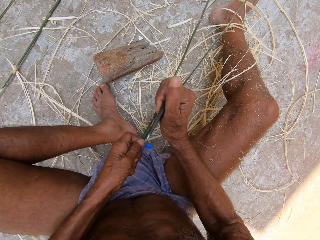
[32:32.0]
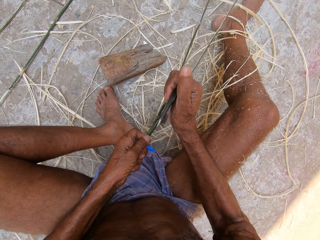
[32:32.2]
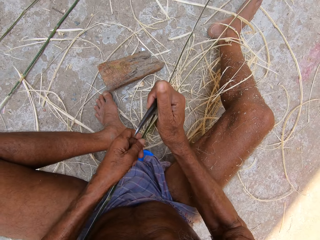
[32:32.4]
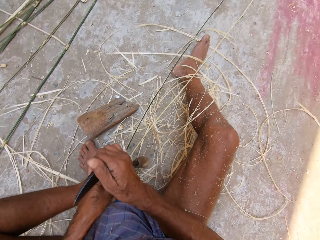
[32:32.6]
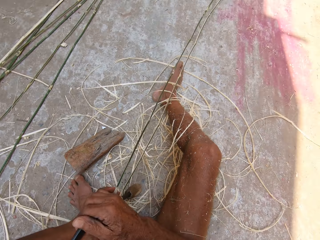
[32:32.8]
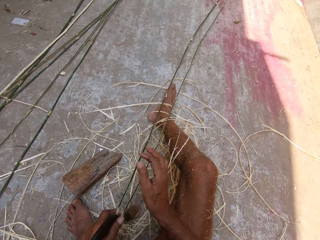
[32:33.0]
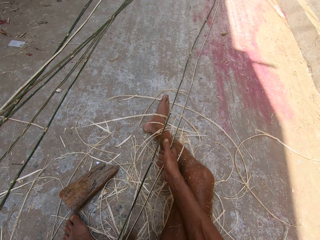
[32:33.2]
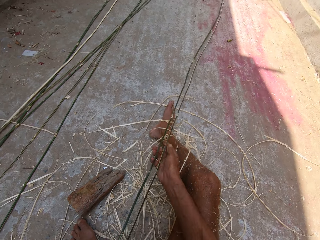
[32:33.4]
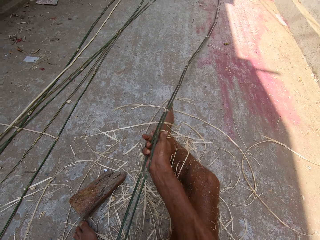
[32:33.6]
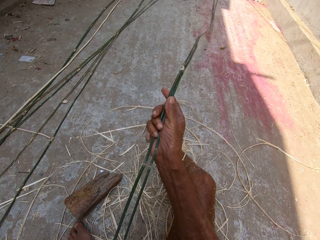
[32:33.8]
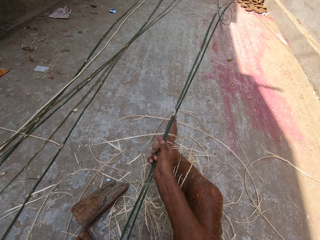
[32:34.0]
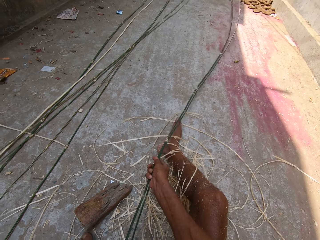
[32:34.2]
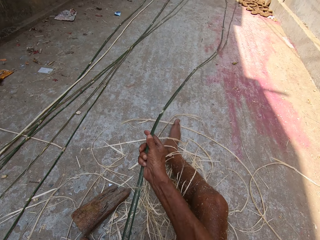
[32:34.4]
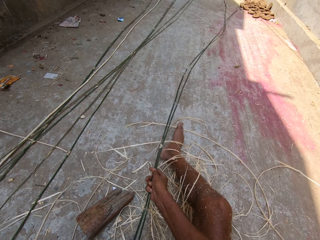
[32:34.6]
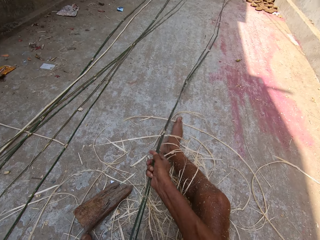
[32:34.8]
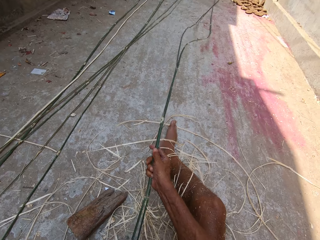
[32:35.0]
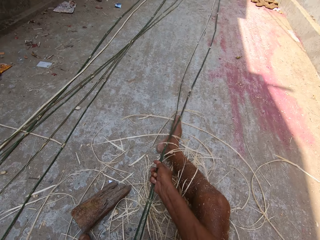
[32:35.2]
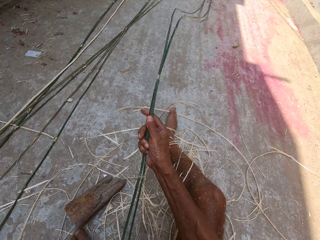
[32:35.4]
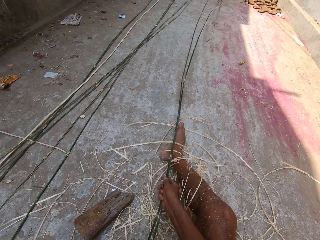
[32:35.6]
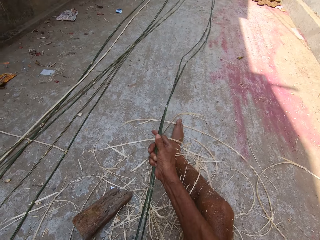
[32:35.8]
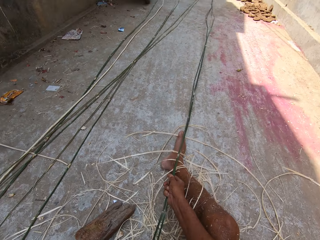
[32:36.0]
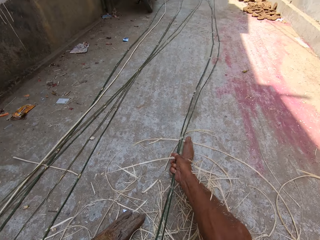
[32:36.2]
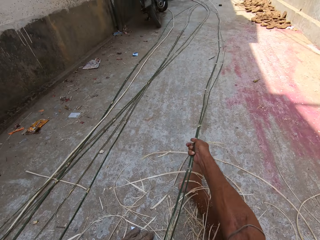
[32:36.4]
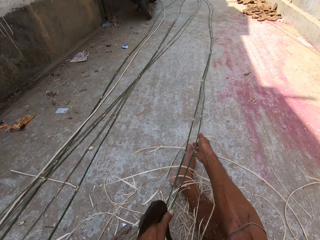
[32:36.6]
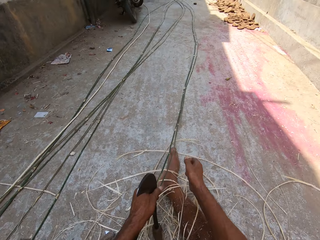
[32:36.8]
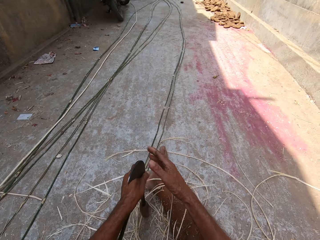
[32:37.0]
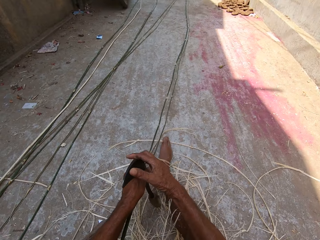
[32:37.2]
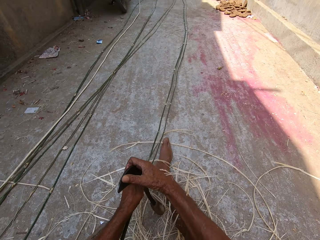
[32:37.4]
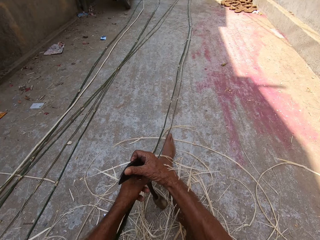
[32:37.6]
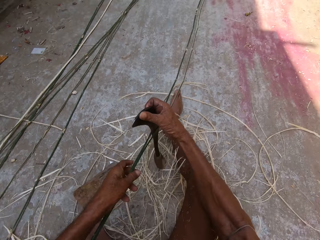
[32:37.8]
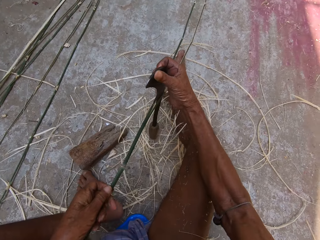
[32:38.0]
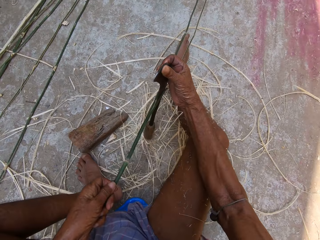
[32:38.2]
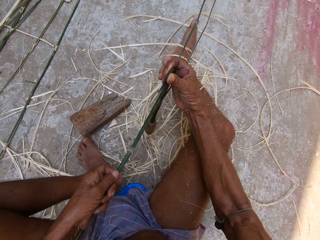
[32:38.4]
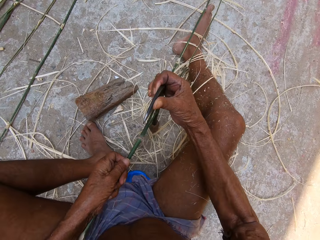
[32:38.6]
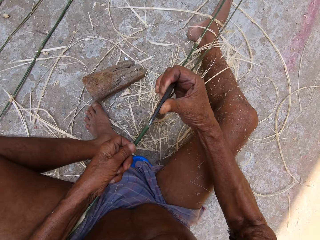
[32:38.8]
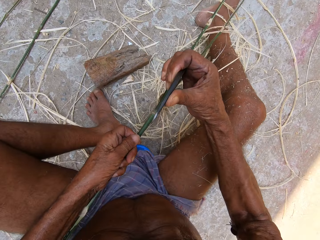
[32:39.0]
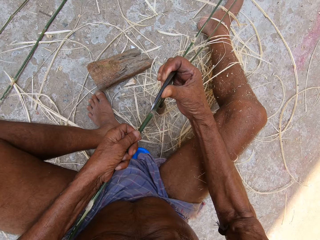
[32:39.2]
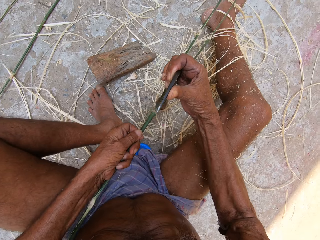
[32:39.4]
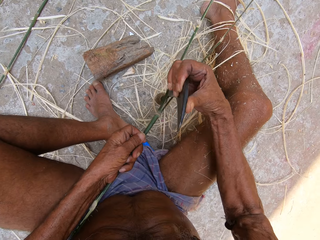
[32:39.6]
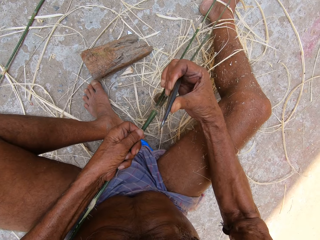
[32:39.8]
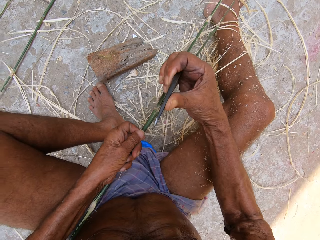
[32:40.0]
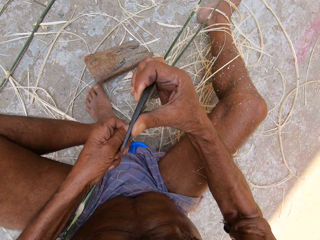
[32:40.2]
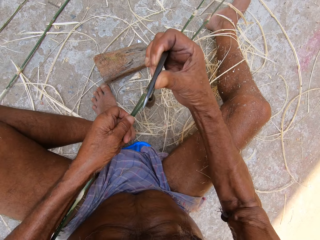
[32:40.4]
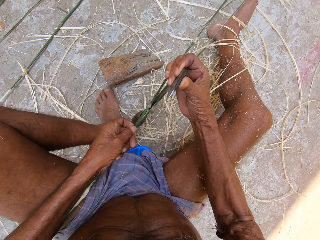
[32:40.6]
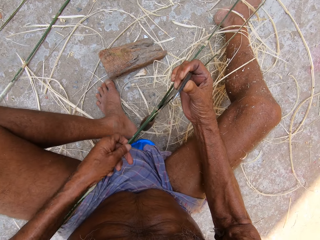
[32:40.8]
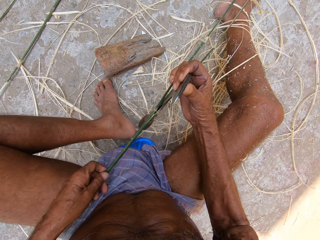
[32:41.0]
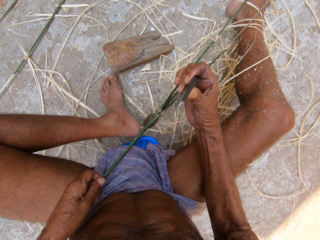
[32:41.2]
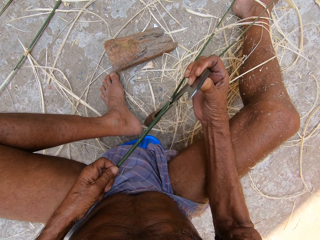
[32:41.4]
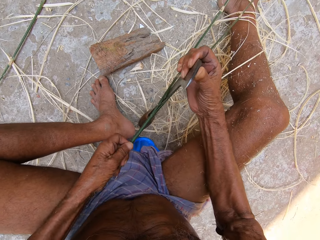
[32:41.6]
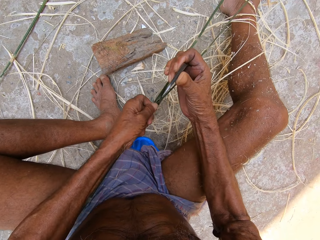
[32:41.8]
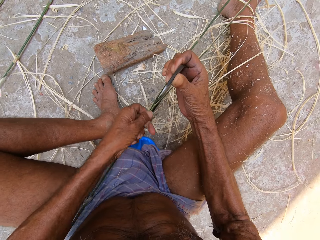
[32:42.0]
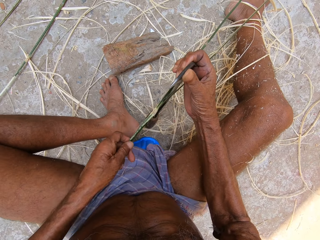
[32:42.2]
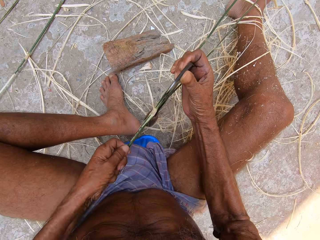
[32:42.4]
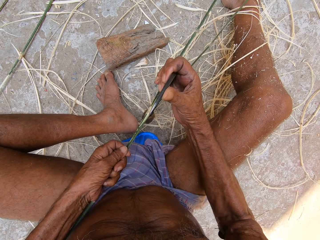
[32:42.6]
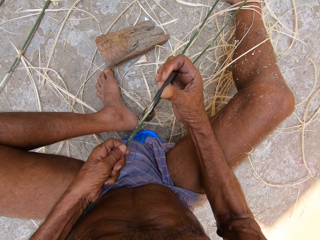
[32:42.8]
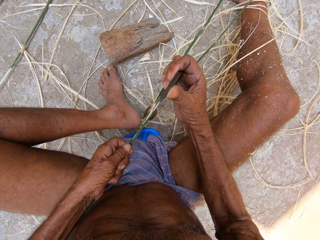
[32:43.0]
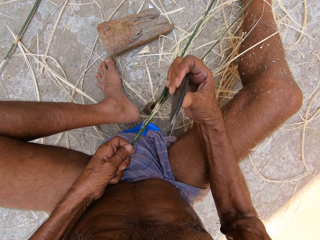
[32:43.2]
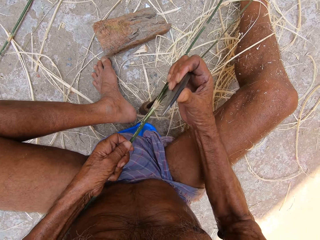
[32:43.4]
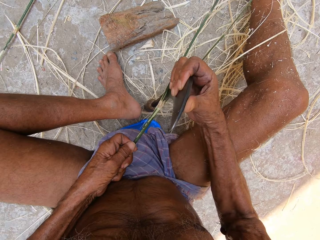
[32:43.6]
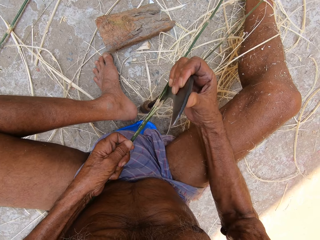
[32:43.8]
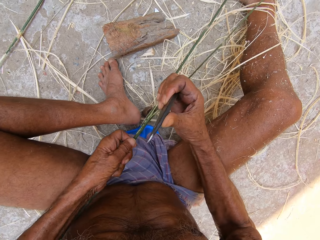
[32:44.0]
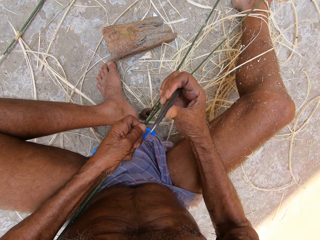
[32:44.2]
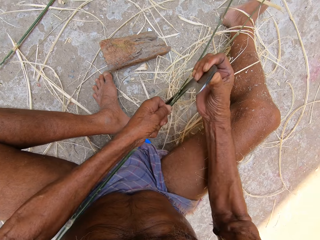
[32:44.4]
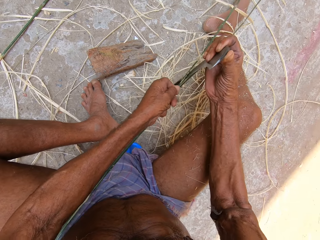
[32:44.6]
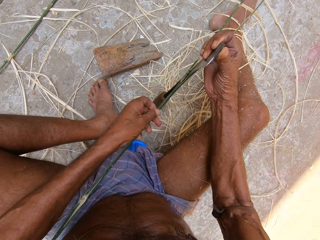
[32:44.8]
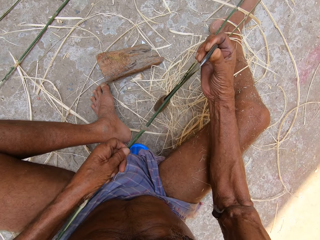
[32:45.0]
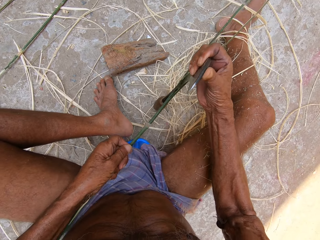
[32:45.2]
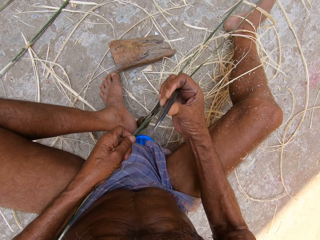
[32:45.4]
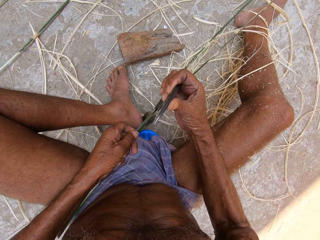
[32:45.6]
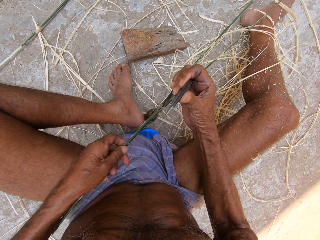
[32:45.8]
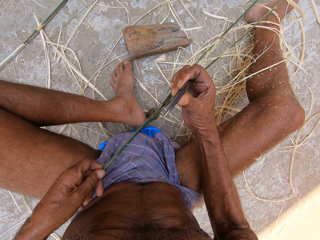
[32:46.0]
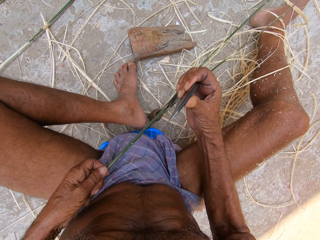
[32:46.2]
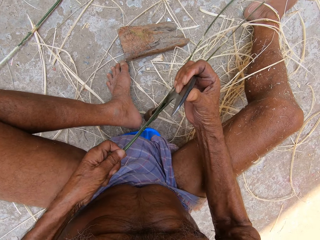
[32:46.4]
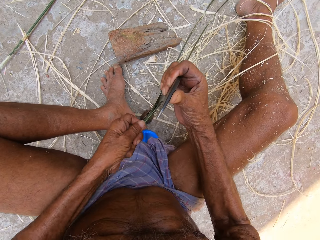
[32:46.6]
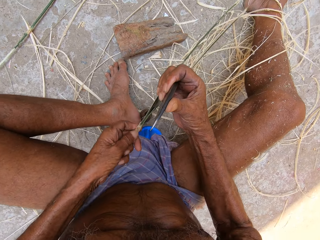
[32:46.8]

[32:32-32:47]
The camera wearer adjusts the bamboo stick with his right hand. He holds the sickle with his right hand. He splits the bamboo stick with the sickle in his right hand.

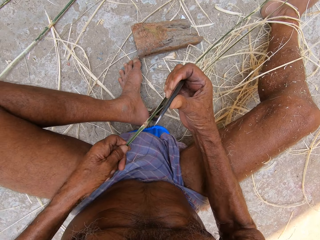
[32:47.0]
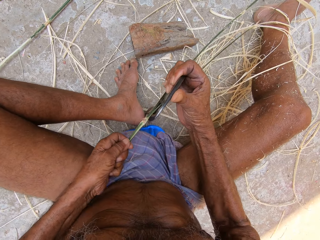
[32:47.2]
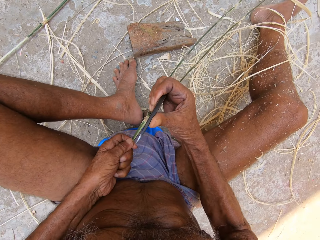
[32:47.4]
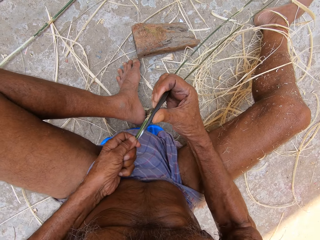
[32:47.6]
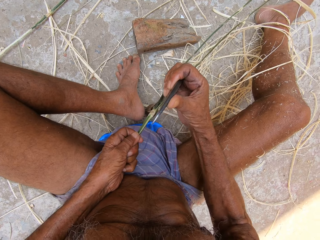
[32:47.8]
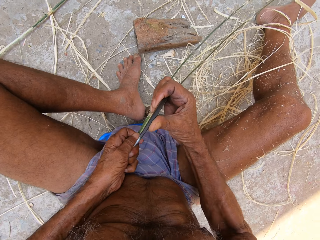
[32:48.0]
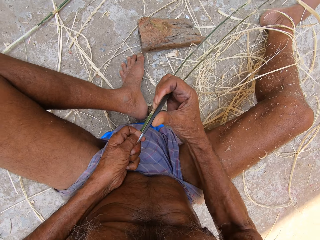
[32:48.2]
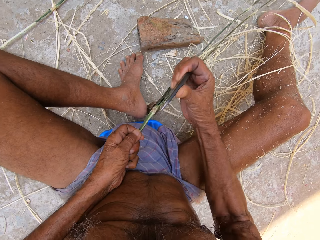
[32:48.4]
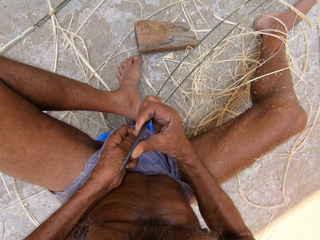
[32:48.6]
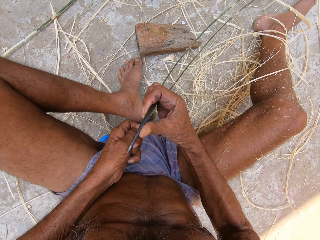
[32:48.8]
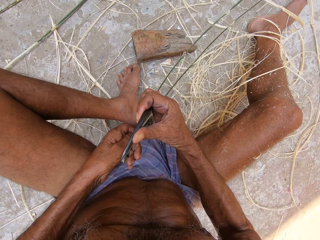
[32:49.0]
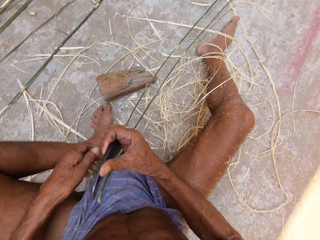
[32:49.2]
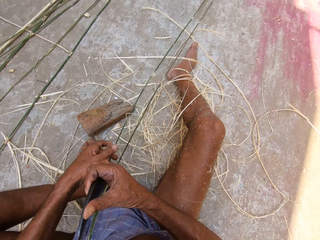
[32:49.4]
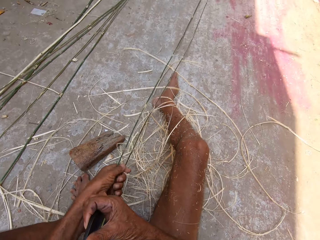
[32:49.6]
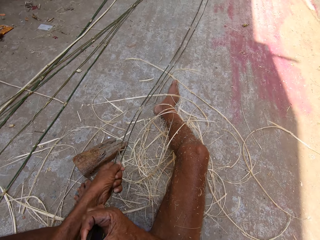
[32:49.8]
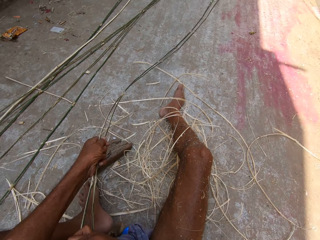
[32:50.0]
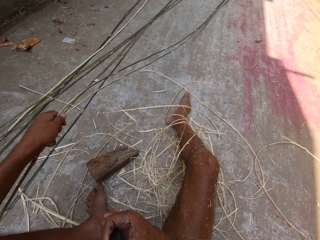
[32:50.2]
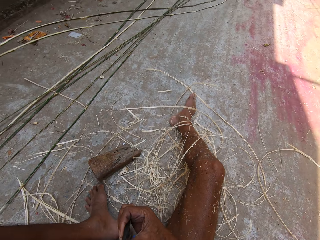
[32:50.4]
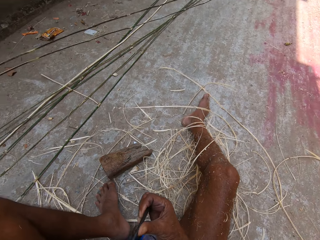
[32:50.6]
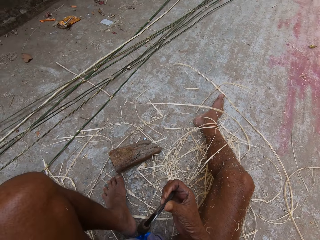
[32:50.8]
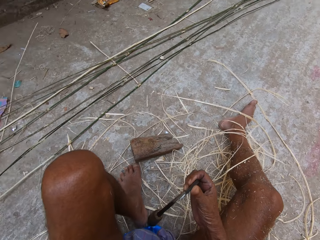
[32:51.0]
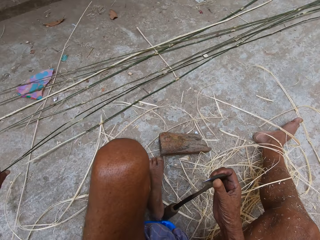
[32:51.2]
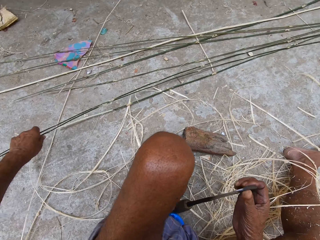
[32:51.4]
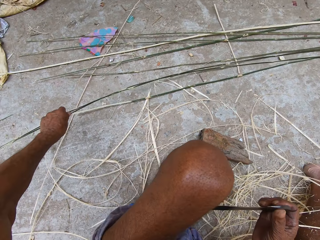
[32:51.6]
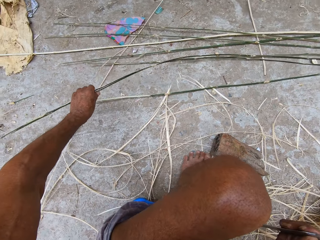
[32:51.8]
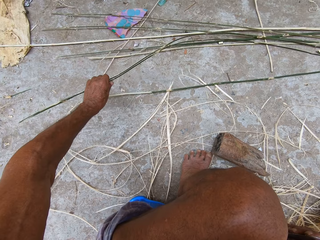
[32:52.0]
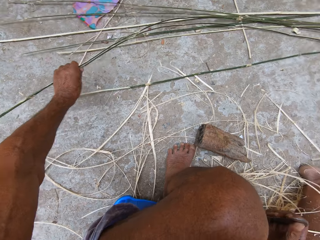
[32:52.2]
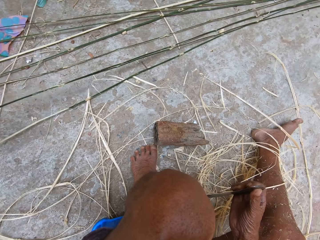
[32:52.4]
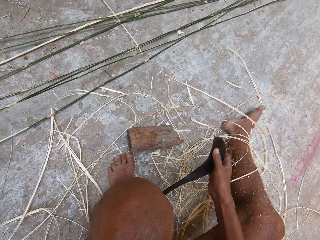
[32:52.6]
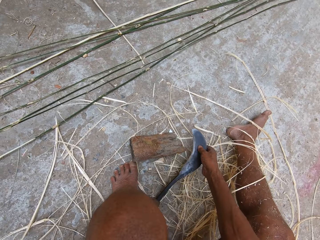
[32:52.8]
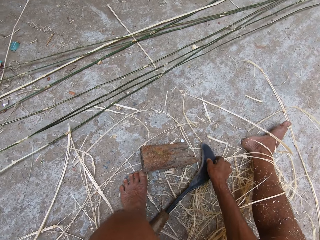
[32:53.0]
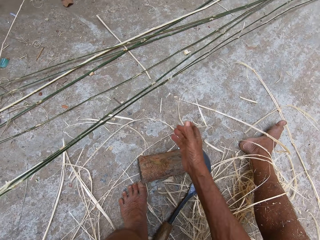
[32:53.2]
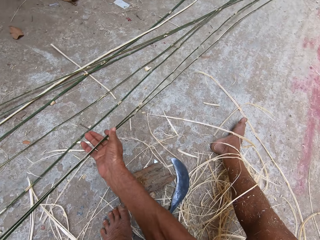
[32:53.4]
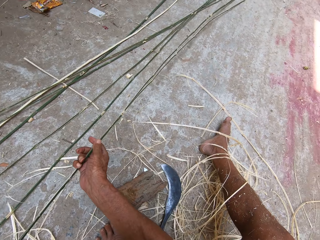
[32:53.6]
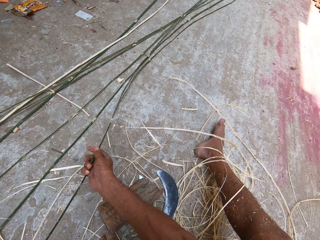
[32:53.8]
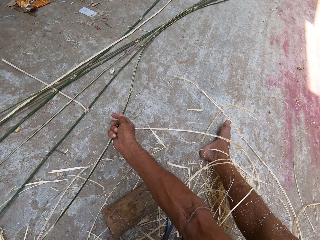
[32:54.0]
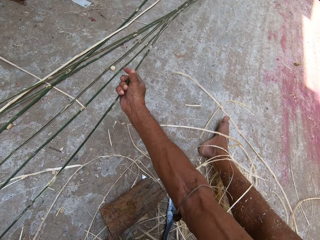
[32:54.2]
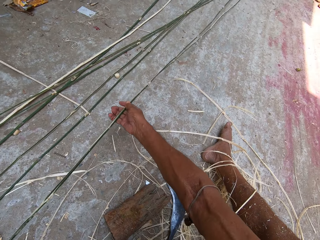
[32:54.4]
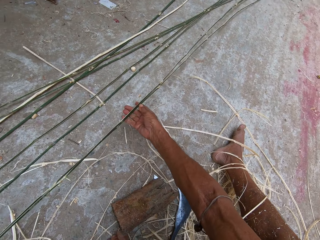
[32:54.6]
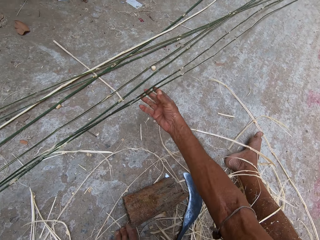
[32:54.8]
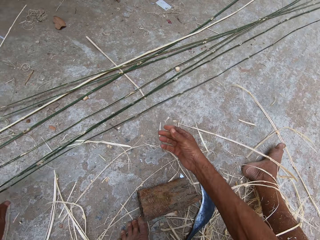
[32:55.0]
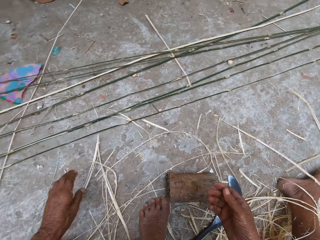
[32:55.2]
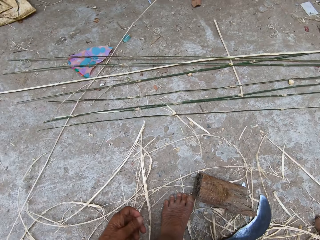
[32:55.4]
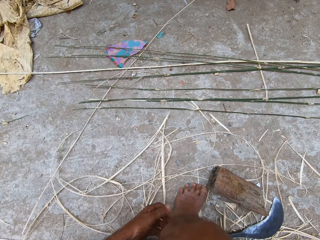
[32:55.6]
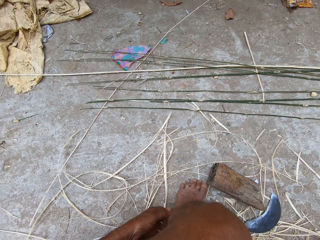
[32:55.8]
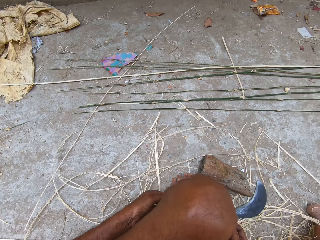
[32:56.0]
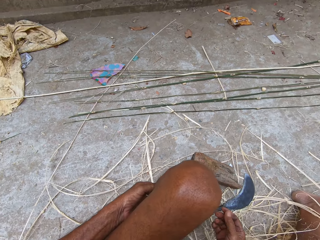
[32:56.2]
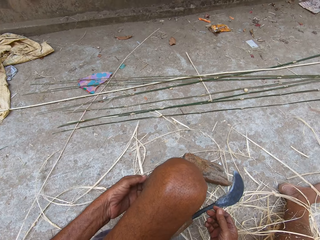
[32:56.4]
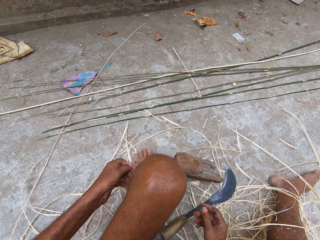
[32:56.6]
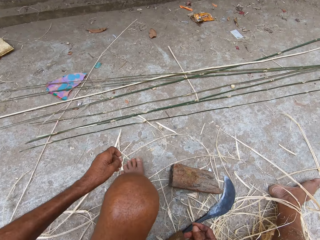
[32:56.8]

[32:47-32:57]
The camera wearer places the bamboo stick on the floor with his left hand. He drops the sickle in his right hand on the floor. He holds the bamboo stick with both hands and drops the bamboo stick with both hands on the floor.
